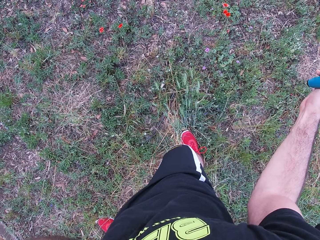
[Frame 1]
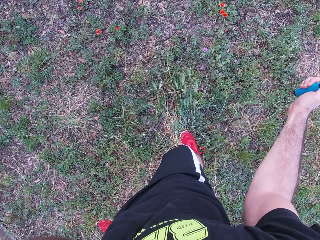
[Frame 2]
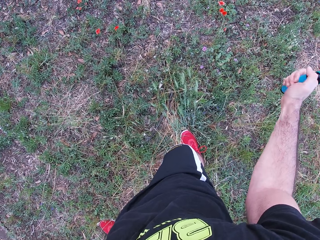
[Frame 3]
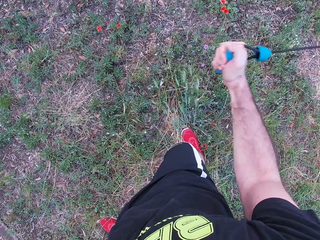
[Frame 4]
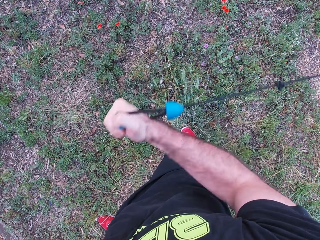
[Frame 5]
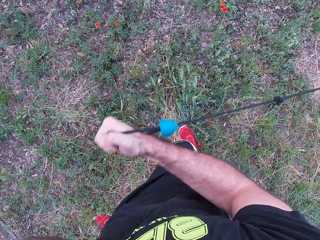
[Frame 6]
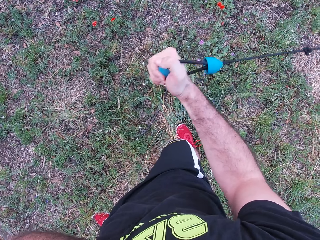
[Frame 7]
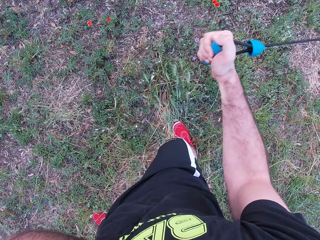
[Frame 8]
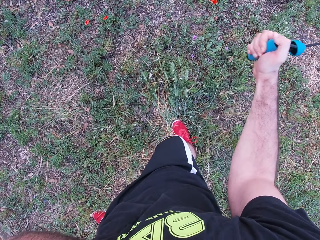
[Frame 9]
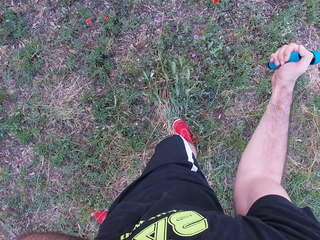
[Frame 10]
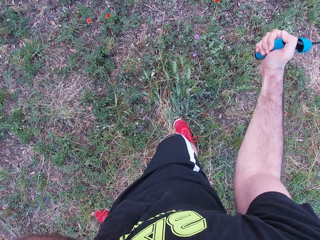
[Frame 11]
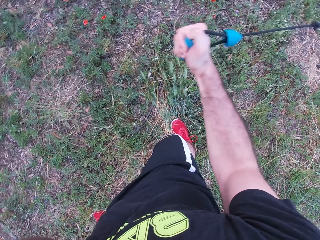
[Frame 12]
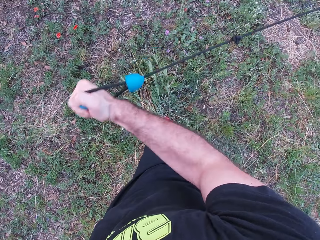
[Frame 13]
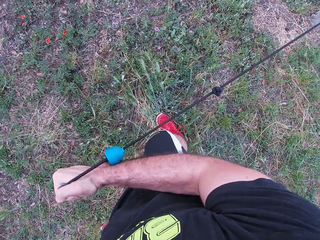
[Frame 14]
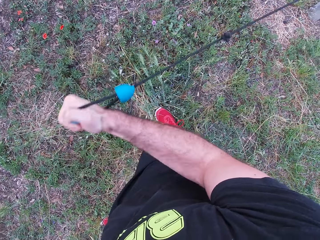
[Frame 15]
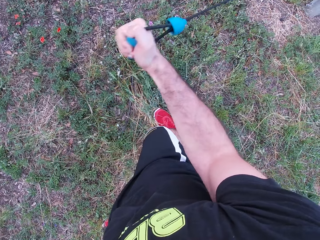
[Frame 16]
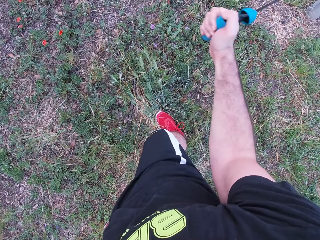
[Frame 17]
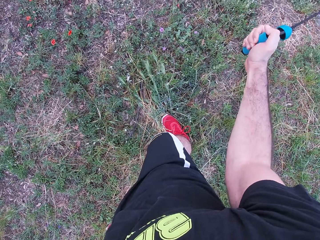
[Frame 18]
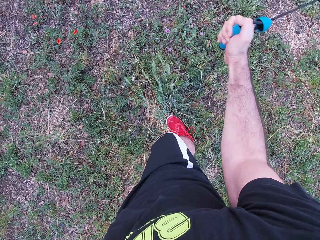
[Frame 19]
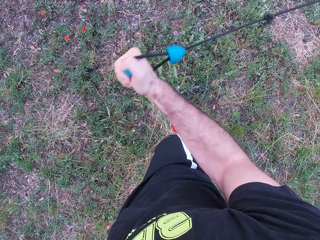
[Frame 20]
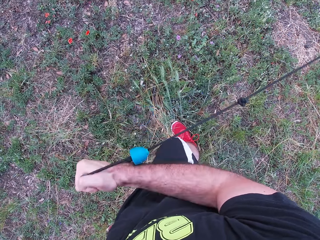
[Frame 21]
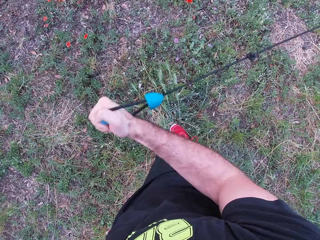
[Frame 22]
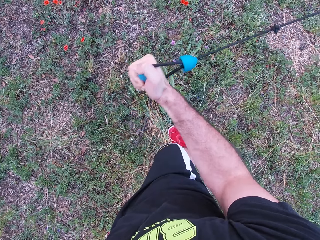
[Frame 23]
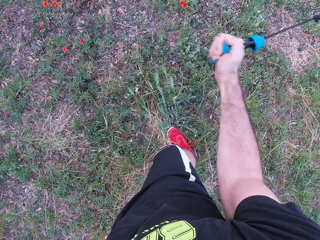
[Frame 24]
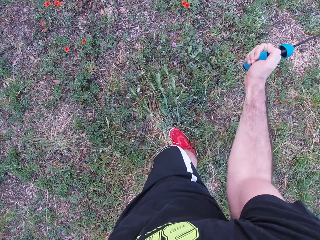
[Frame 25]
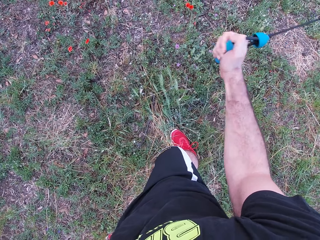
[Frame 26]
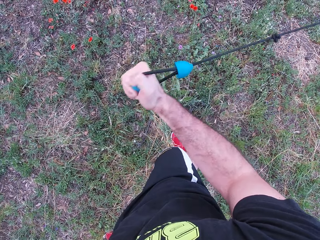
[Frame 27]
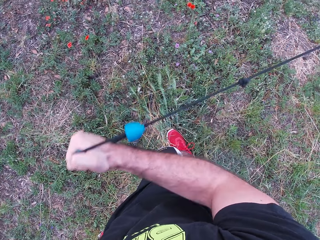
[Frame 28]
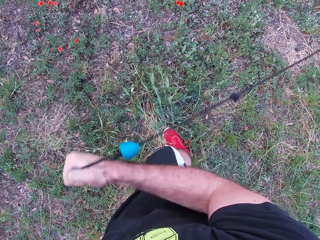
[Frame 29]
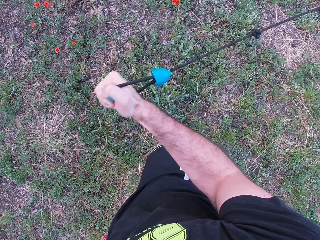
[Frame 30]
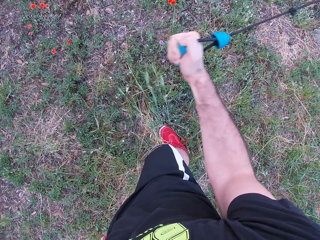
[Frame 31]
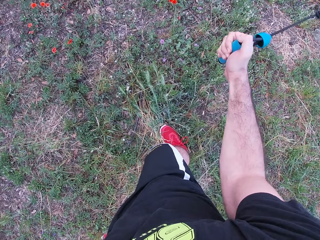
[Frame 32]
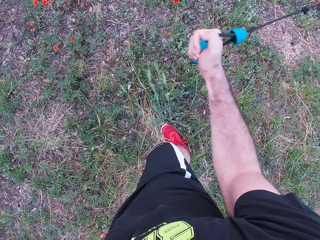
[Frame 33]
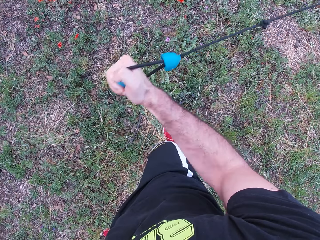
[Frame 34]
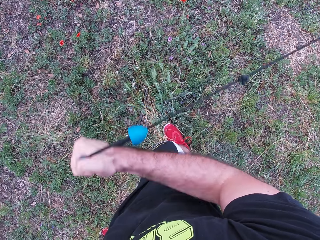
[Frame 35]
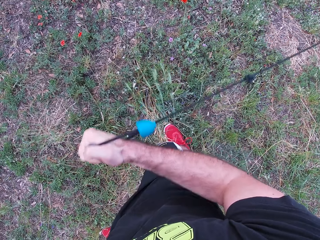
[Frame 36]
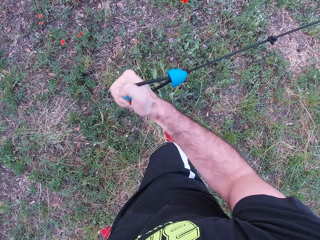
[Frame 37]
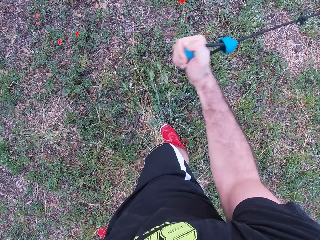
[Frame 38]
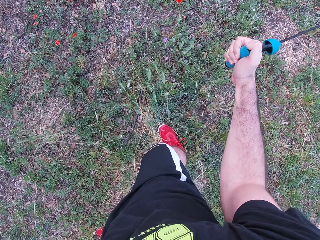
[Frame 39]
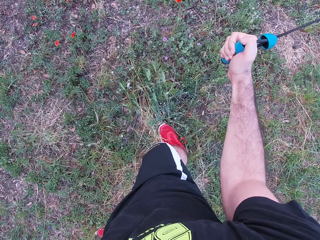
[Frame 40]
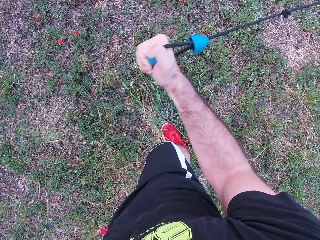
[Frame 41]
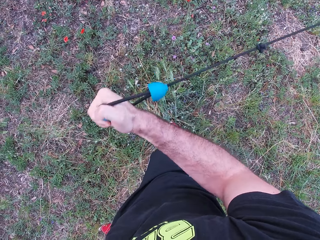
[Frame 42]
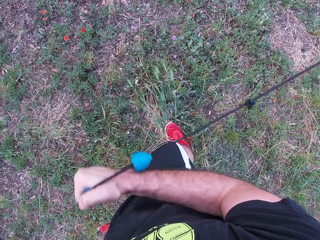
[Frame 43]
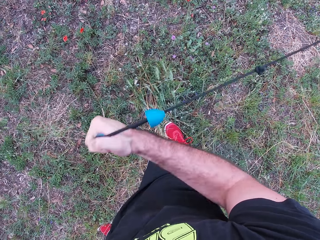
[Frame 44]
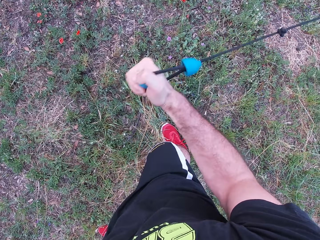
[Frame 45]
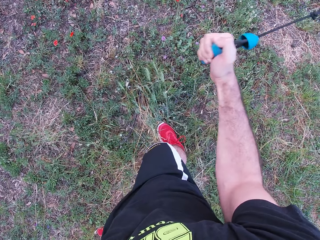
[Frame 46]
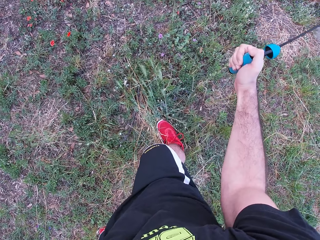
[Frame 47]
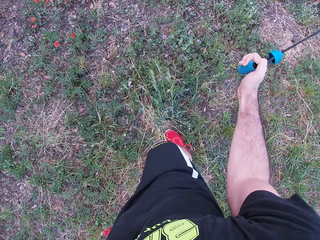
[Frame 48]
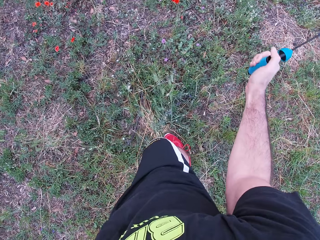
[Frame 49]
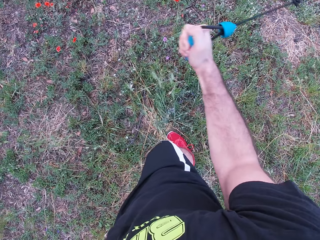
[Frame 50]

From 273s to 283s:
The camera wearer keeps pulling the rope forwards.

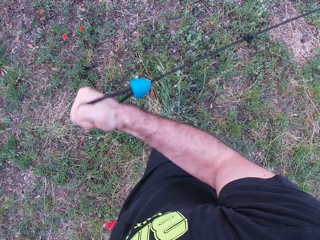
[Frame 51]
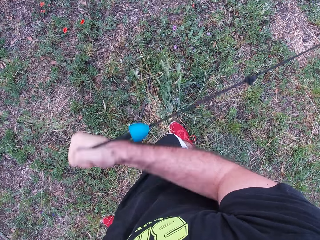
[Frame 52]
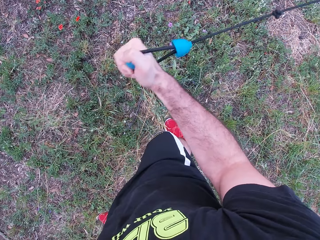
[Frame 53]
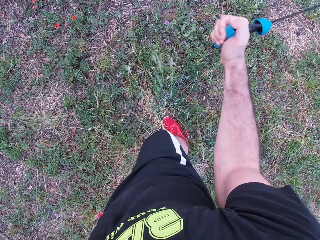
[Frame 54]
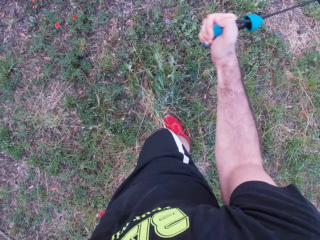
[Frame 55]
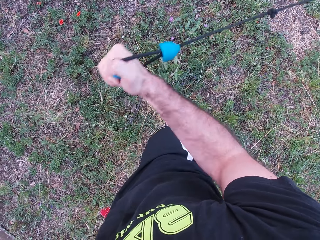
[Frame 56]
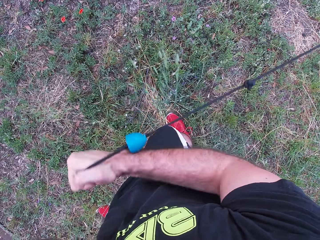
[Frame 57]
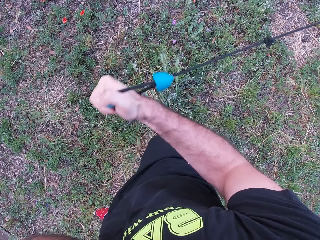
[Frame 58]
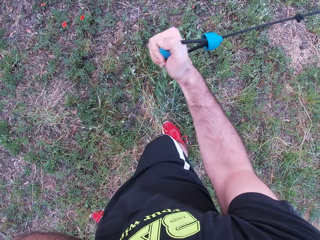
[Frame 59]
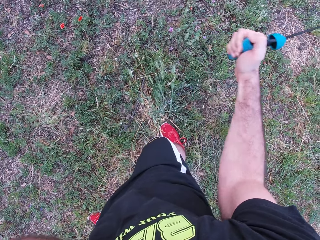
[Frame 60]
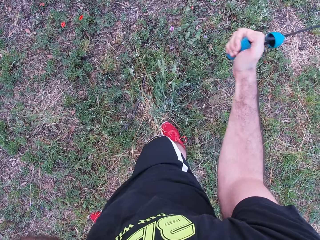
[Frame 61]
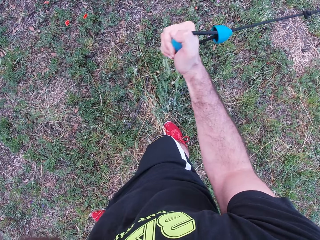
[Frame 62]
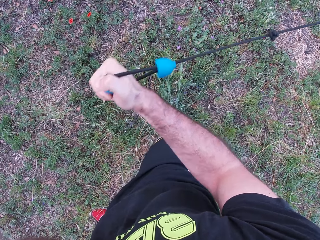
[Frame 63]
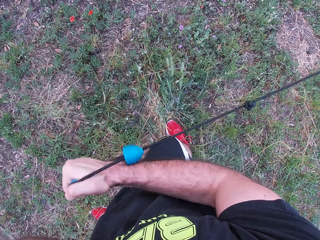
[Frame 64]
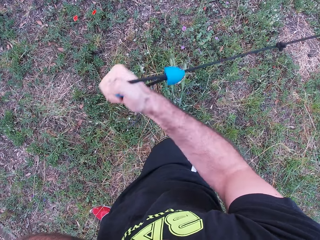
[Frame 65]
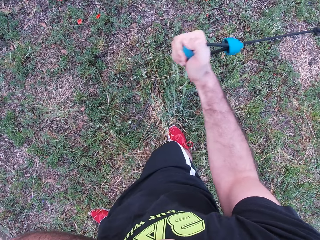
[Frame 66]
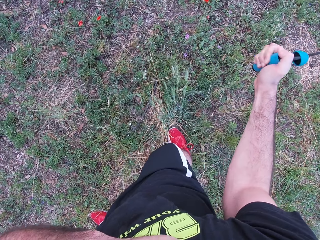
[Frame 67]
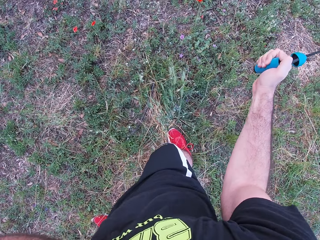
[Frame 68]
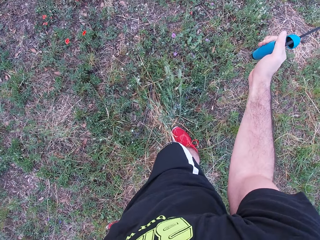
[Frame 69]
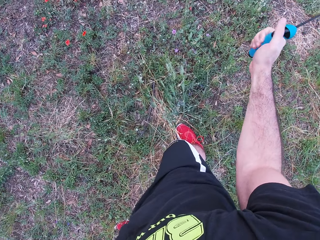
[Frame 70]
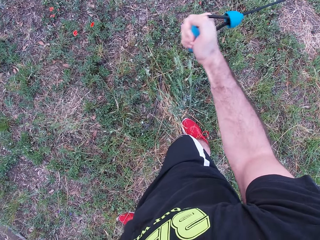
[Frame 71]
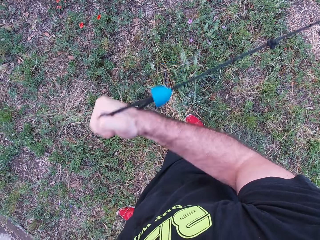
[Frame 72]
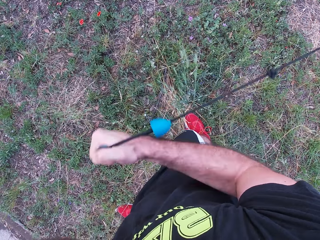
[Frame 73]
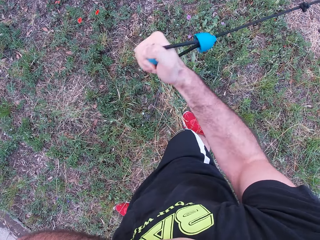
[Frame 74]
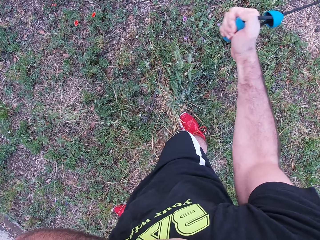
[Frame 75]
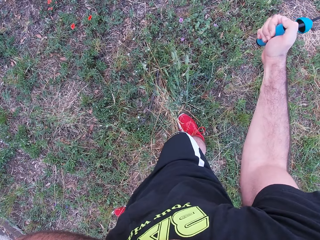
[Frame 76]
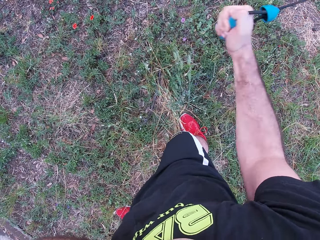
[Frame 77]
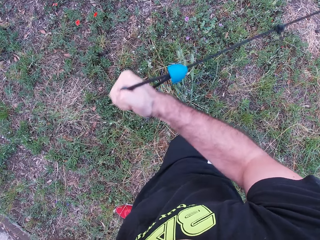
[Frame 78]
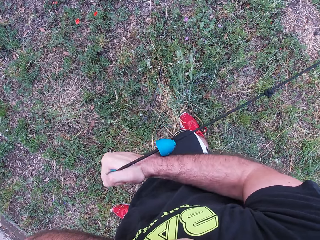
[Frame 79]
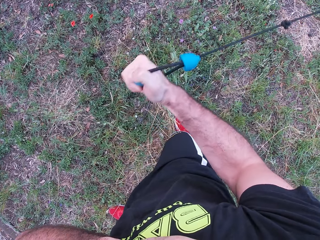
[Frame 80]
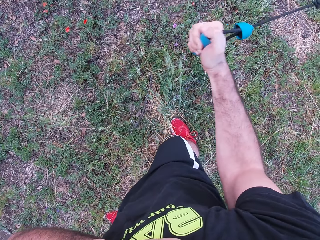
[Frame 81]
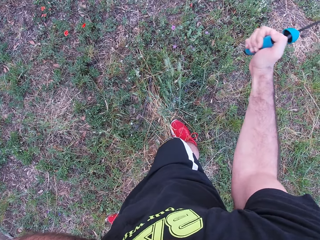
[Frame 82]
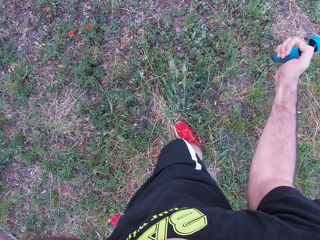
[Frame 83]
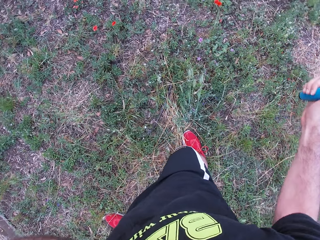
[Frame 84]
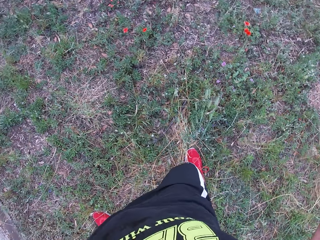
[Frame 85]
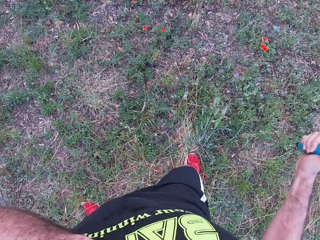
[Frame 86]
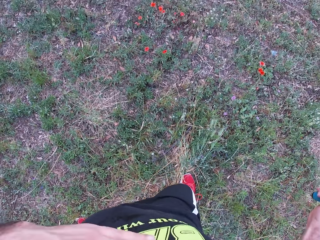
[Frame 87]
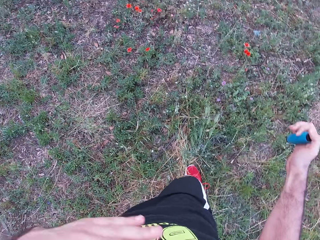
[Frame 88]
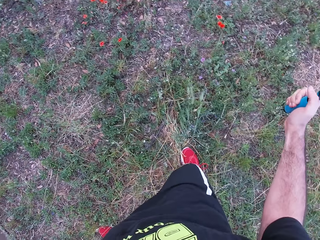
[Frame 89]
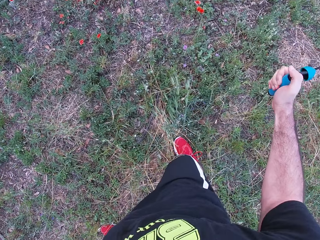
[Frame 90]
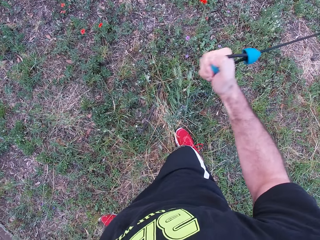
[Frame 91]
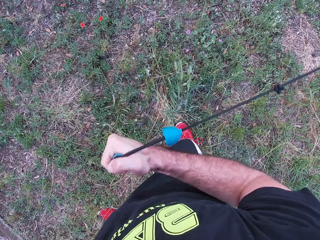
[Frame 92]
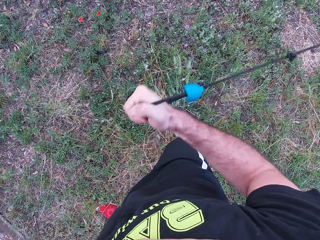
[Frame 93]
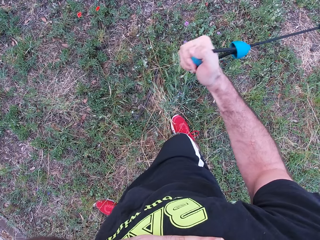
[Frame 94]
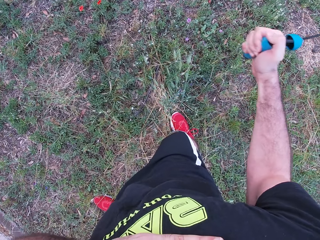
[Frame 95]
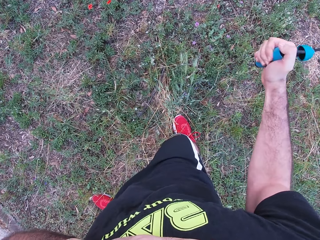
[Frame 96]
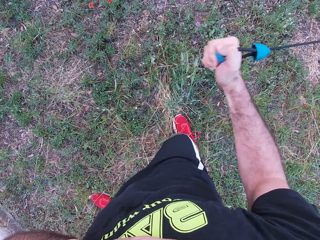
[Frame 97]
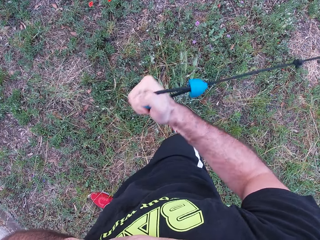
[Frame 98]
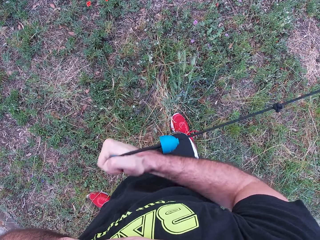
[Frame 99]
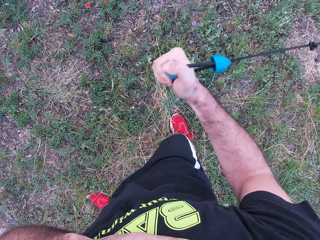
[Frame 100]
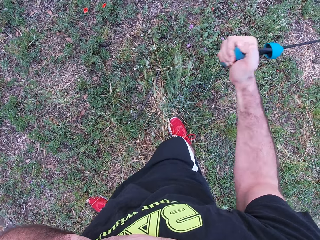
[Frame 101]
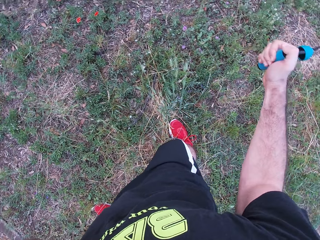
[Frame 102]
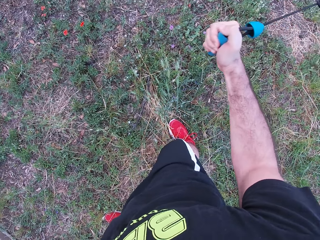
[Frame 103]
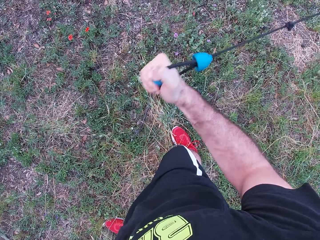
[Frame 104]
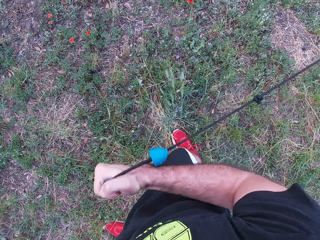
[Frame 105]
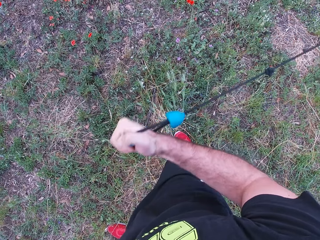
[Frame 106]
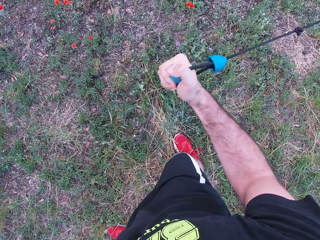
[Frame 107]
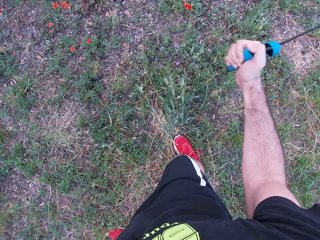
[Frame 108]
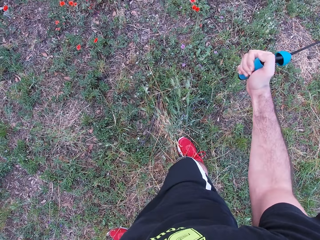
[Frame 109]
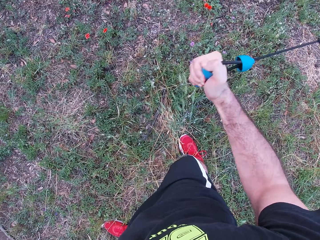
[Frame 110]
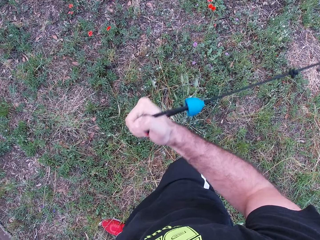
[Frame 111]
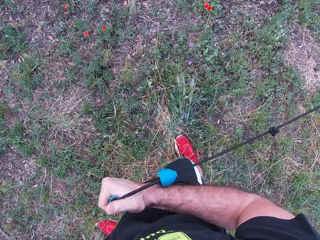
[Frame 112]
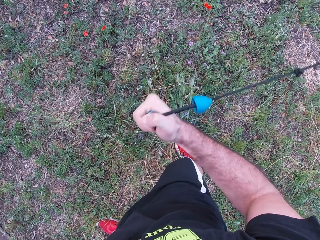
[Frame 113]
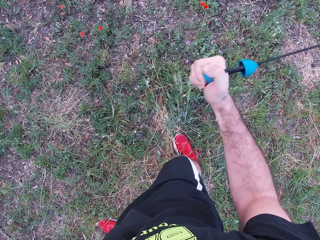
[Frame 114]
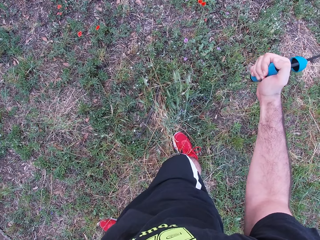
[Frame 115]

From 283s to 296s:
The camera wearer releases the rope backwards. They pull the rope forwards. They release the rope backwards. They pull the rope forwards. They release the rope backwards. They look around. They pull the rope forwards with the right hand. They release the rope backwards. They pull the rope forwards. They release the rope backwards. They pull the rope forwards. They release the rope backwards.
